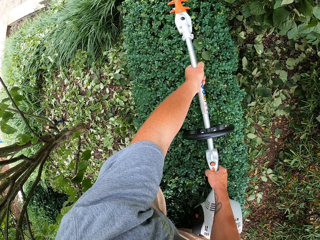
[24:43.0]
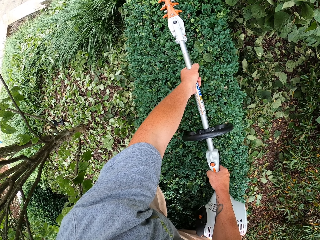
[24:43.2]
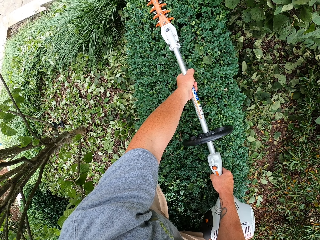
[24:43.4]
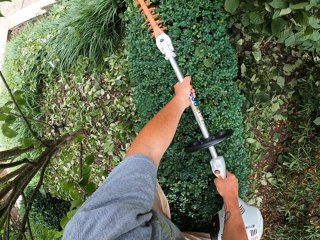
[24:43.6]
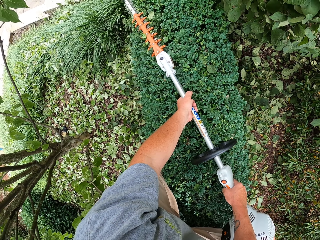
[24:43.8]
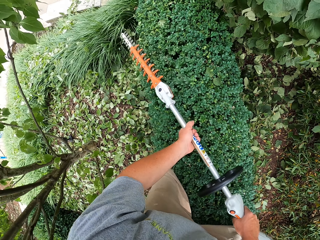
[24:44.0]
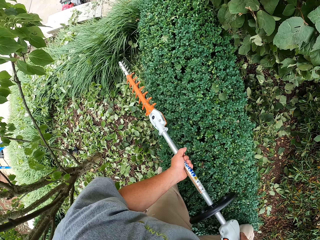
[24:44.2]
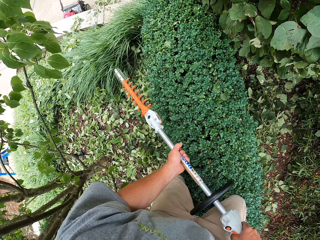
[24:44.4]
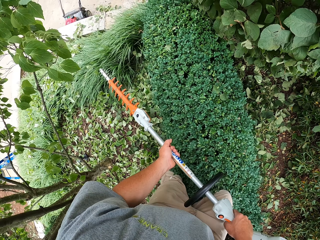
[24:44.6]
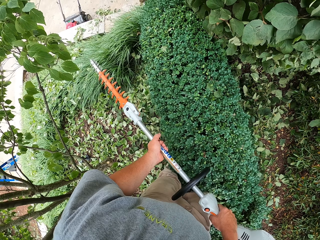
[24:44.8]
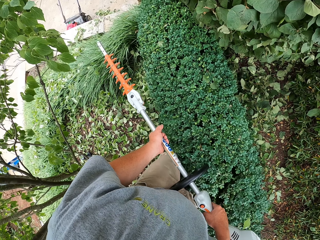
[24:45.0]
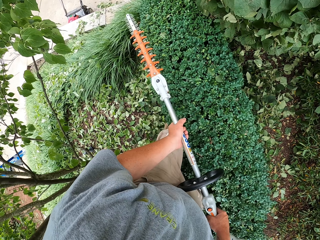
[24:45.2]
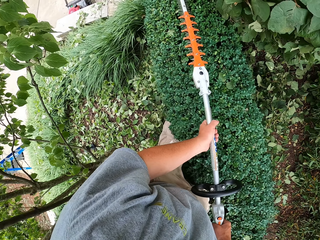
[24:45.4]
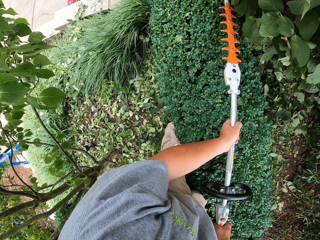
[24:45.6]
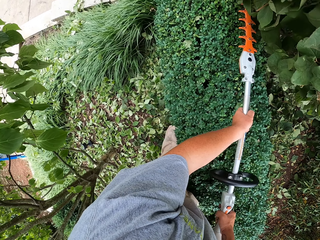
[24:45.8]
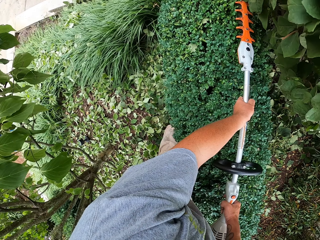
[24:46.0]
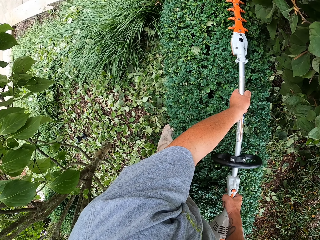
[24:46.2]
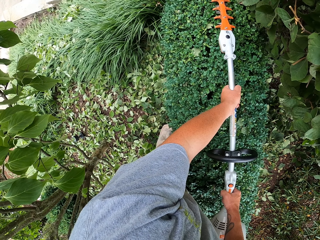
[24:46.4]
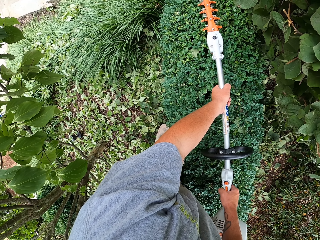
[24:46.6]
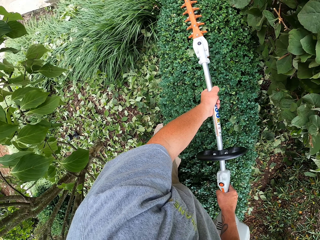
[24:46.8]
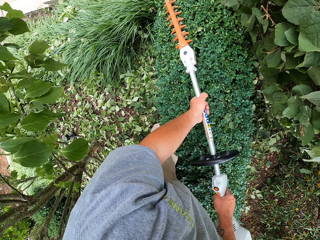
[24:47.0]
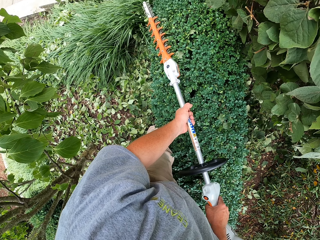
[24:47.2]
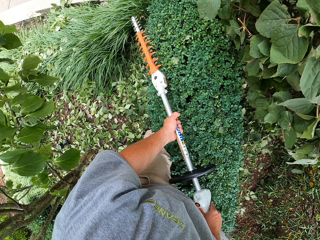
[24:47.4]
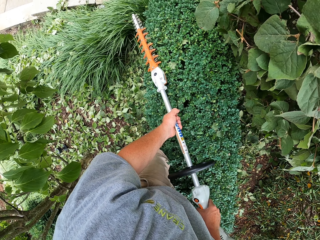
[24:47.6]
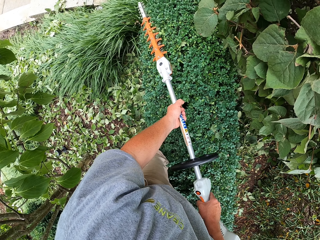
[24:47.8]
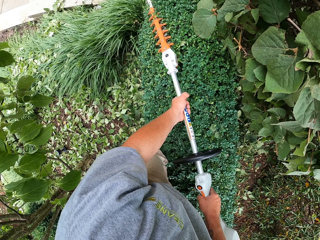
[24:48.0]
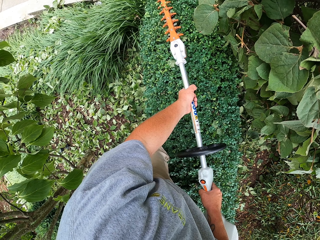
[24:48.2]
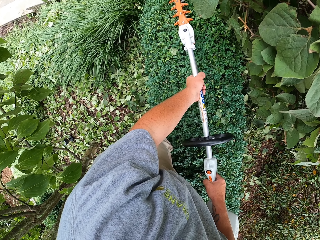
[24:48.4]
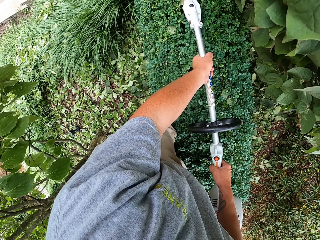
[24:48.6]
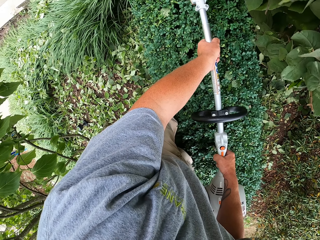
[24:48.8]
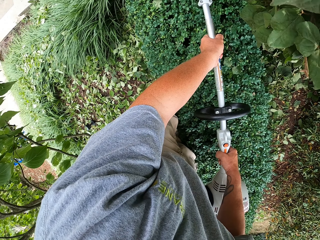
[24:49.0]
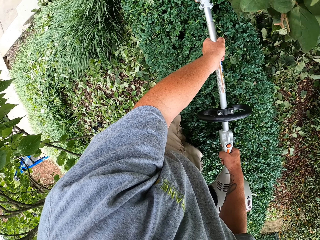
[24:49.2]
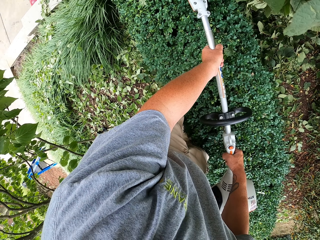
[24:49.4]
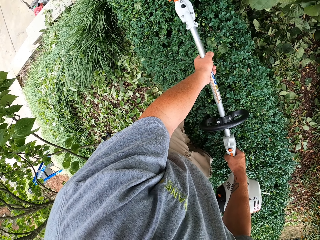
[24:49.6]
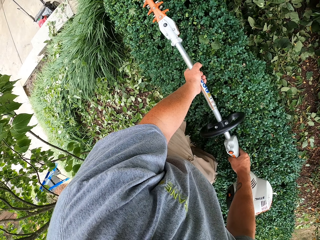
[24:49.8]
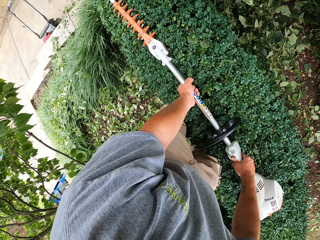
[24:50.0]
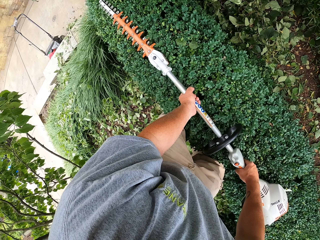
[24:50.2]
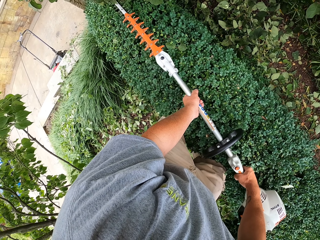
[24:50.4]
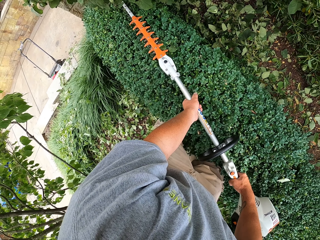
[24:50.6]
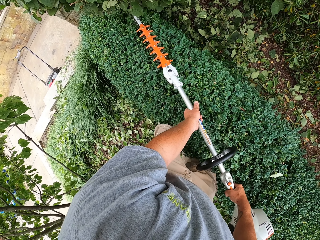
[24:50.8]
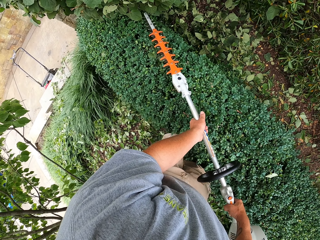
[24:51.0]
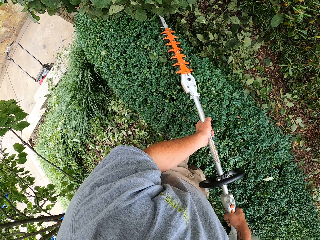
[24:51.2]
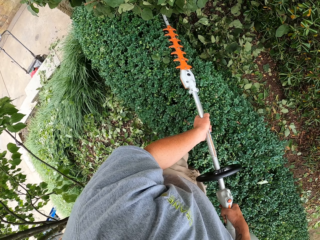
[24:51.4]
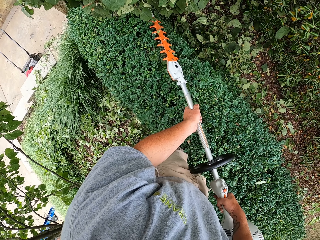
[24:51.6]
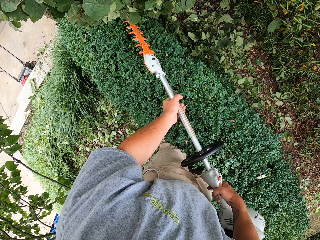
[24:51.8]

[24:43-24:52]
The camera wearer walks. They trim shrubs.

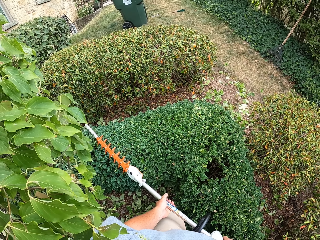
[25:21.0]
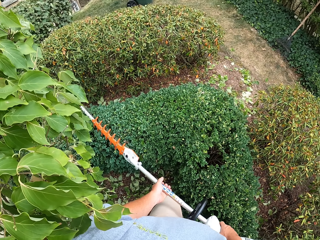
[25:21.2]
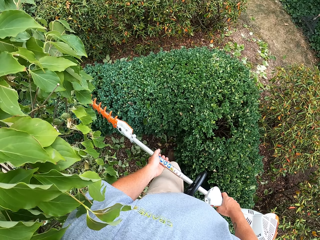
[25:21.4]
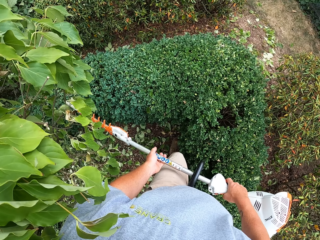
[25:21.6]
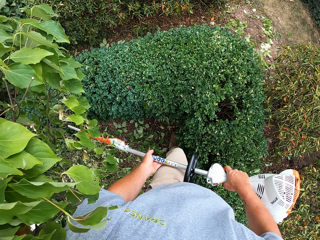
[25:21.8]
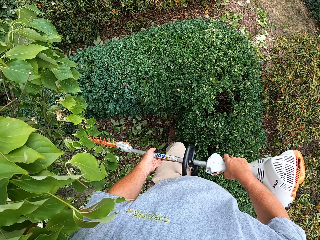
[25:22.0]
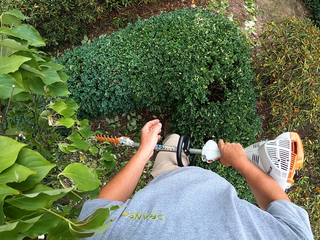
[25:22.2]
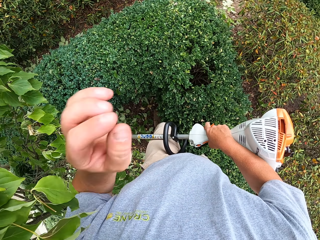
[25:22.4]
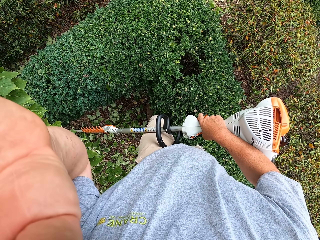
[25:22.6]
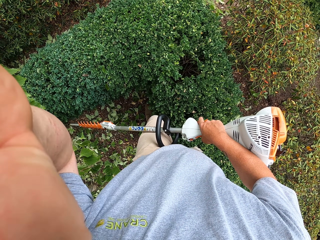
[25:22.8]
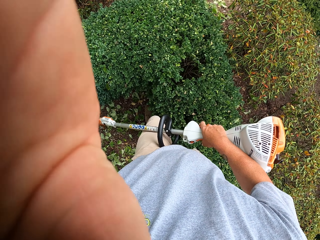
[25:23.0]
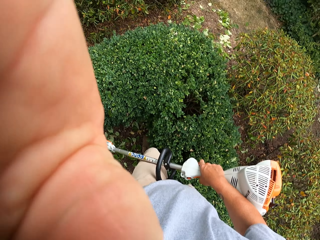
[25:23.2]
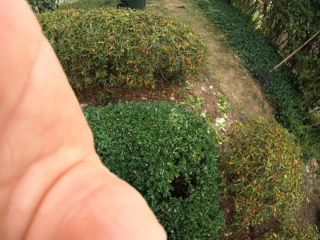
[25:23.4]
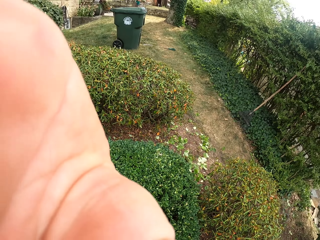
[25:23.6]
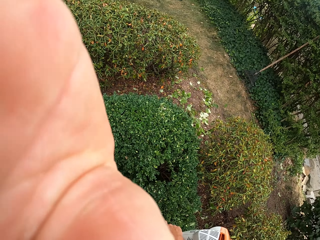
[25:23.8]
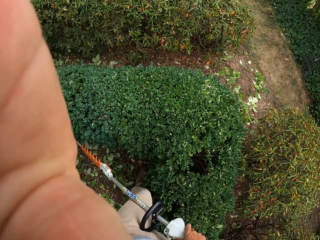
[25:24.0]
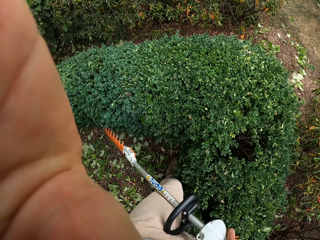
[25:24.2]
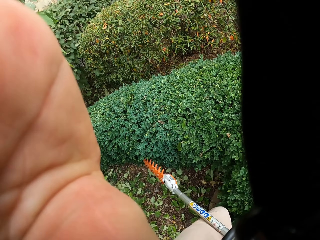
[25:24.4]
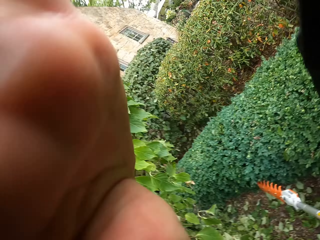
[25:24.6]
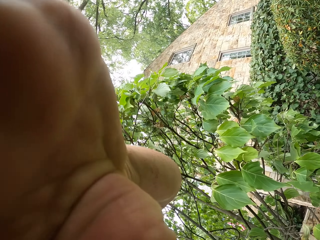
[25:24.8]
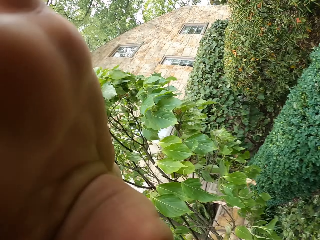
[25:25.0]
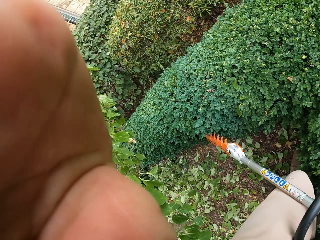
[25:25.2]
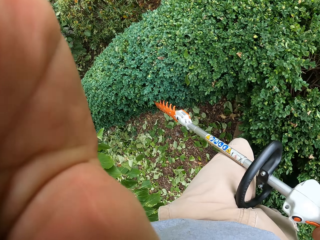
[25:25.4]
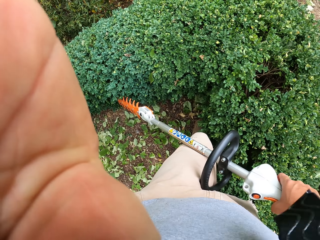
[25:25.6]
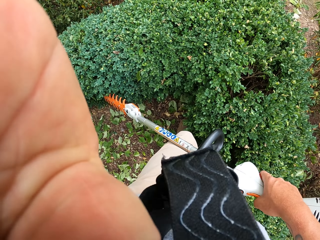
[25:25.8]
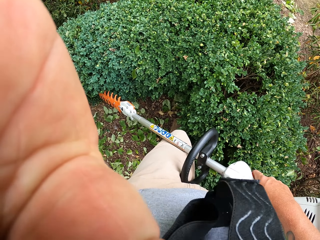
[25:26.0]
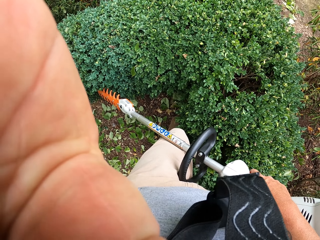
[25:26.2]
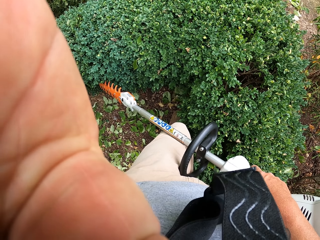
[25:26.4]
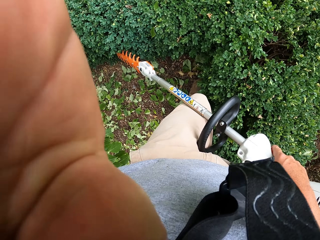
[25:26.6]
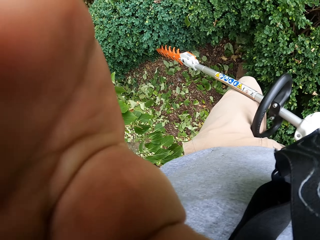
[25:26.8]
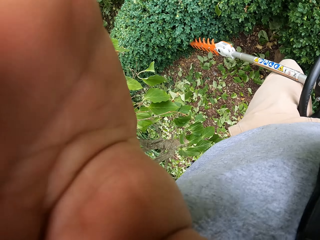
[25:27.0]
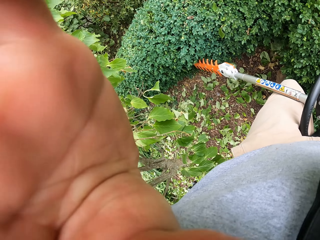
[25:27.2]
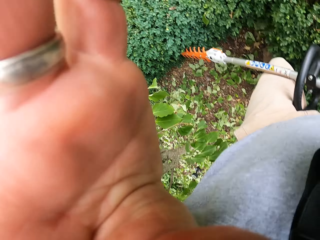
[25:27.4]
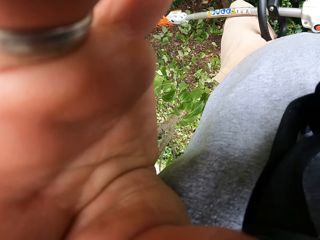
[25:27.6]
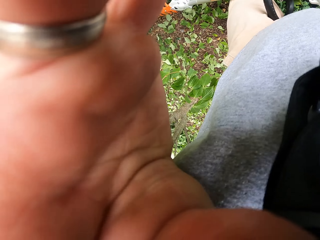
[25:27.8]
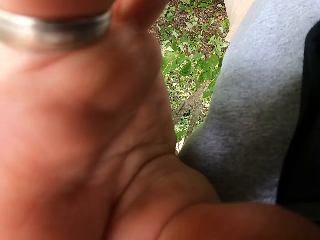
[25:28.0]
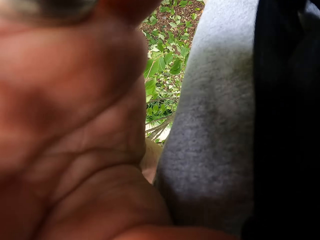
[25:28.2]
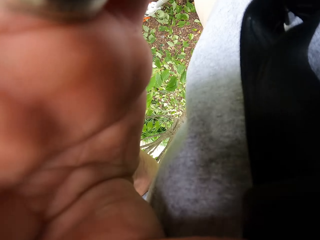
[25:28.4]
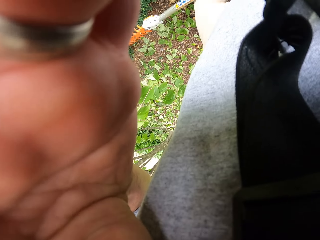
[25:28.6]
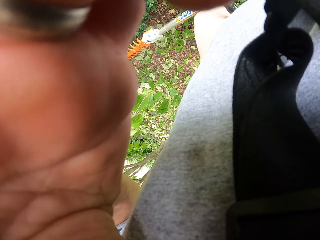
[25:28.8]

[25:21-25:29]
The camera wearer adjusts the camera on the head.
